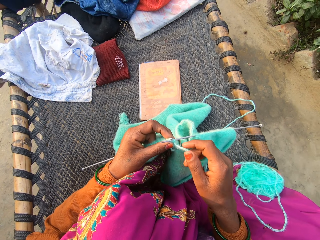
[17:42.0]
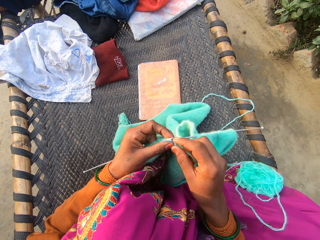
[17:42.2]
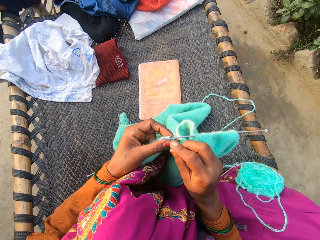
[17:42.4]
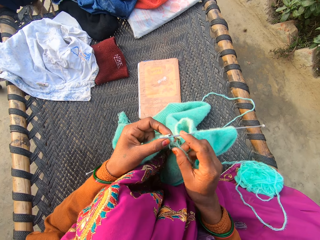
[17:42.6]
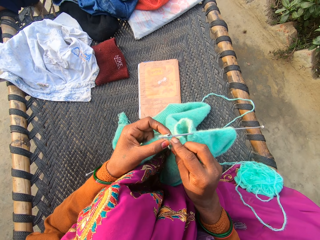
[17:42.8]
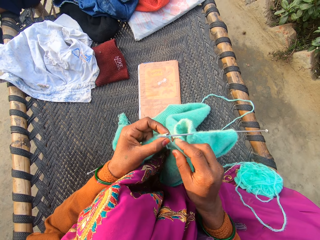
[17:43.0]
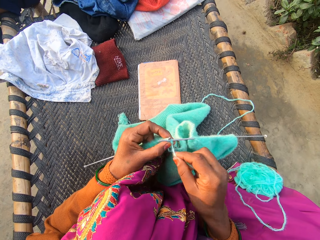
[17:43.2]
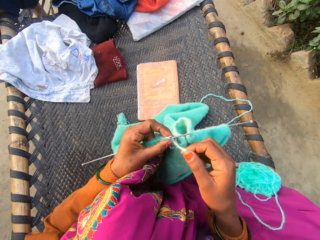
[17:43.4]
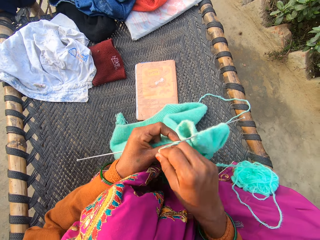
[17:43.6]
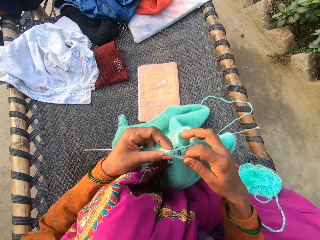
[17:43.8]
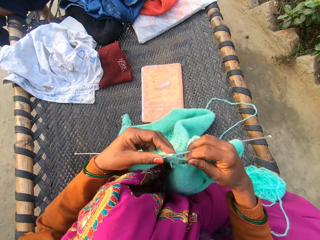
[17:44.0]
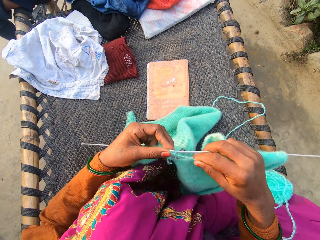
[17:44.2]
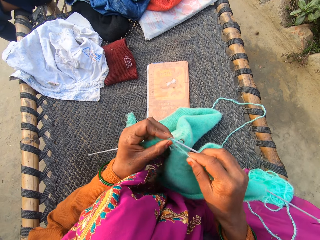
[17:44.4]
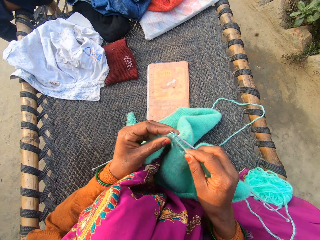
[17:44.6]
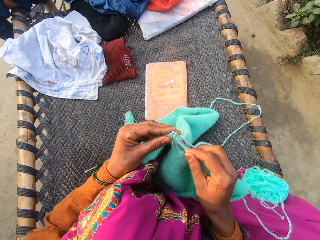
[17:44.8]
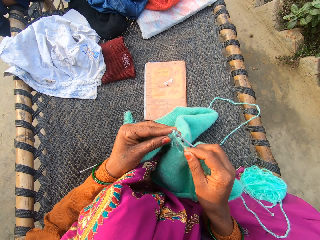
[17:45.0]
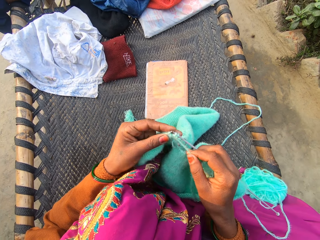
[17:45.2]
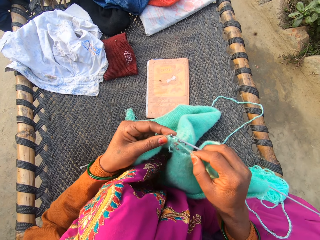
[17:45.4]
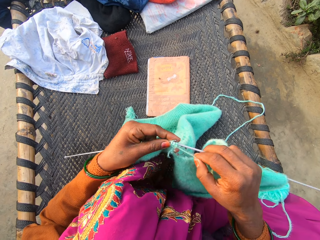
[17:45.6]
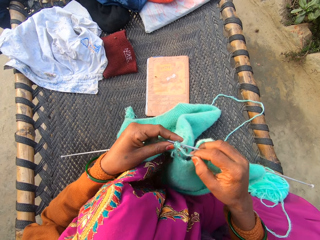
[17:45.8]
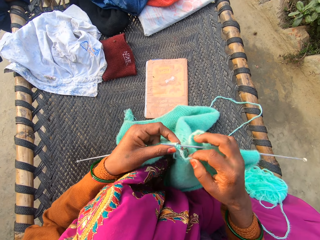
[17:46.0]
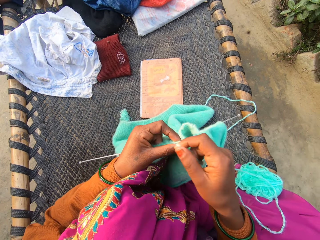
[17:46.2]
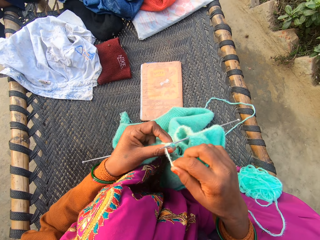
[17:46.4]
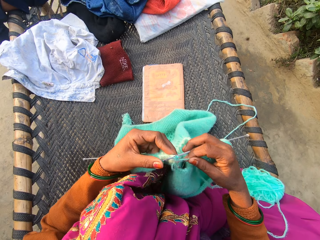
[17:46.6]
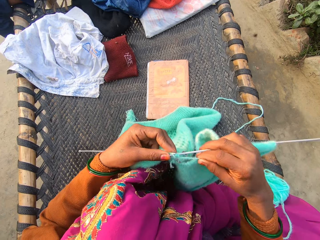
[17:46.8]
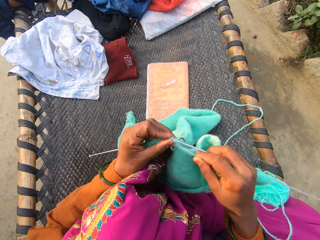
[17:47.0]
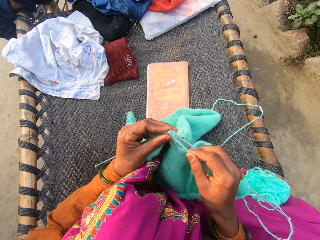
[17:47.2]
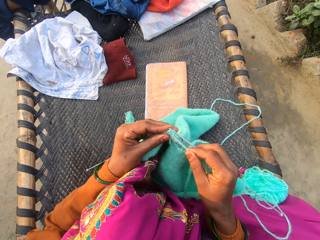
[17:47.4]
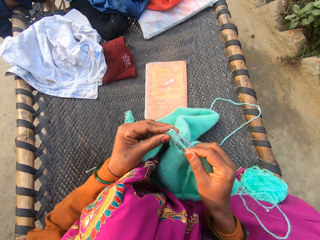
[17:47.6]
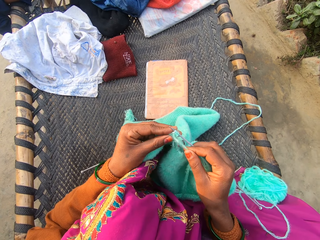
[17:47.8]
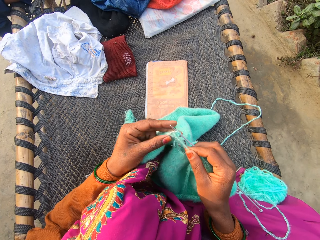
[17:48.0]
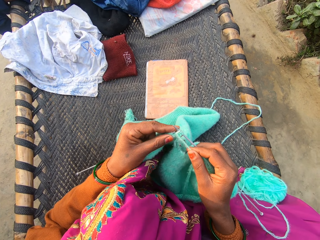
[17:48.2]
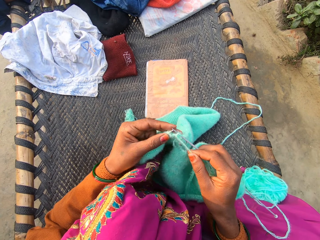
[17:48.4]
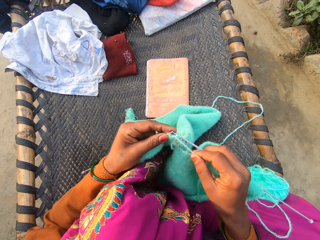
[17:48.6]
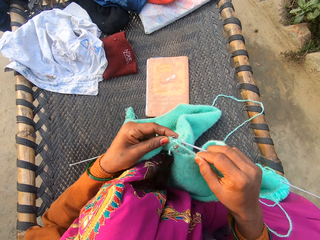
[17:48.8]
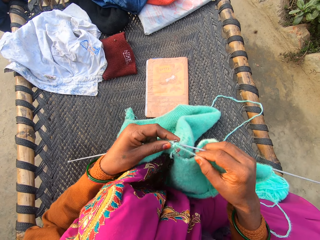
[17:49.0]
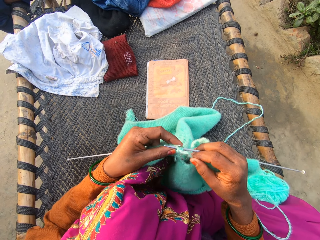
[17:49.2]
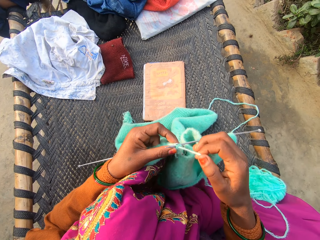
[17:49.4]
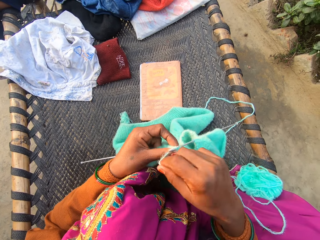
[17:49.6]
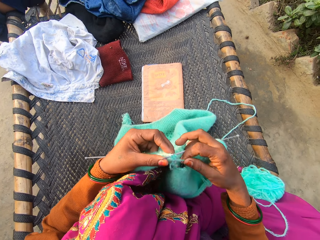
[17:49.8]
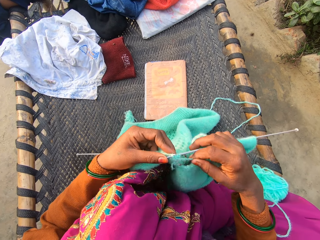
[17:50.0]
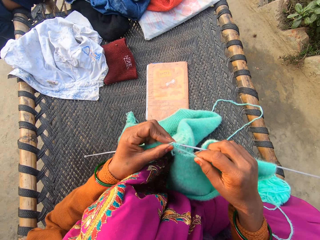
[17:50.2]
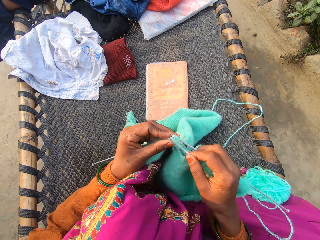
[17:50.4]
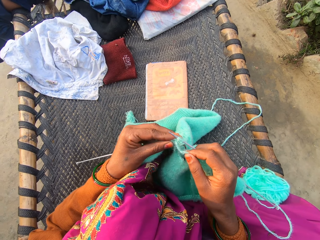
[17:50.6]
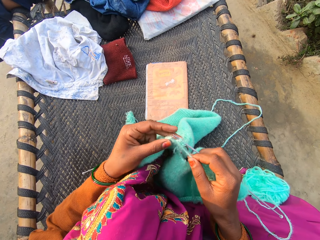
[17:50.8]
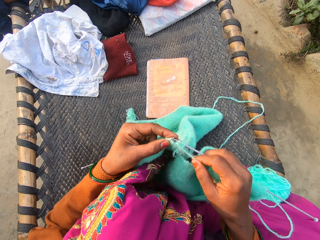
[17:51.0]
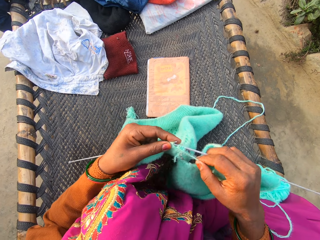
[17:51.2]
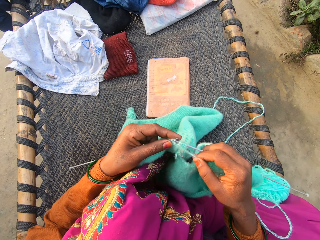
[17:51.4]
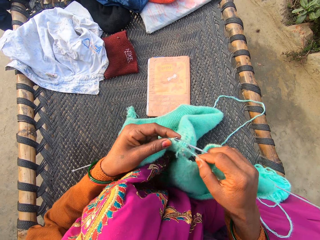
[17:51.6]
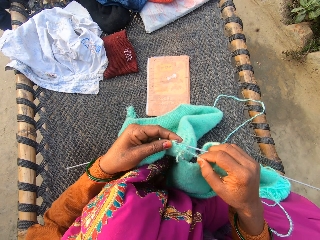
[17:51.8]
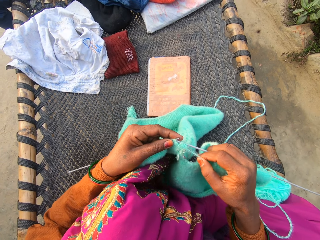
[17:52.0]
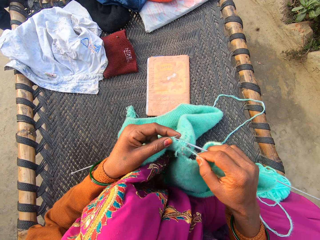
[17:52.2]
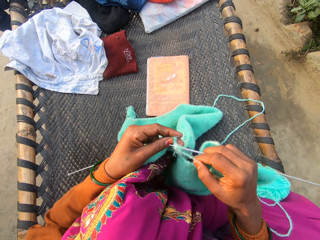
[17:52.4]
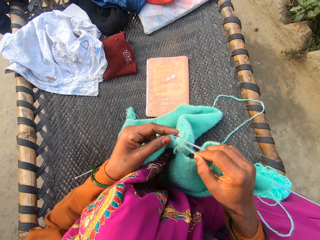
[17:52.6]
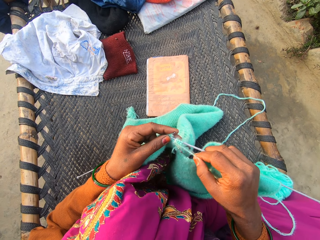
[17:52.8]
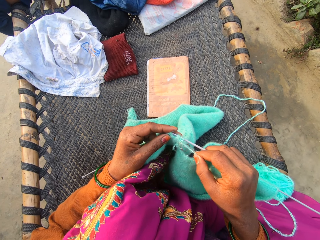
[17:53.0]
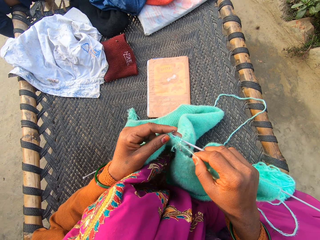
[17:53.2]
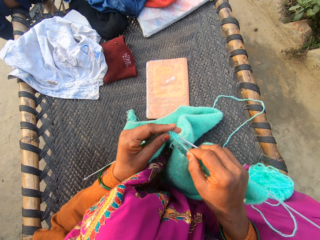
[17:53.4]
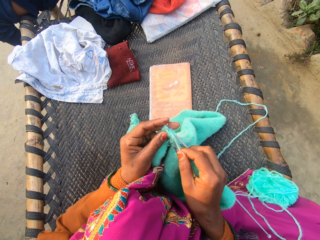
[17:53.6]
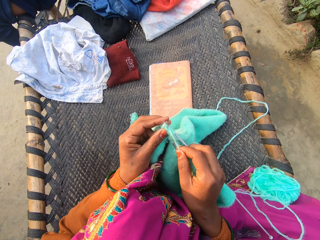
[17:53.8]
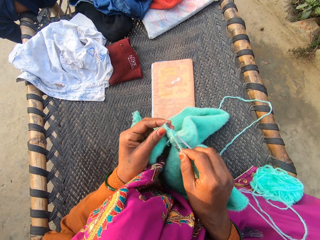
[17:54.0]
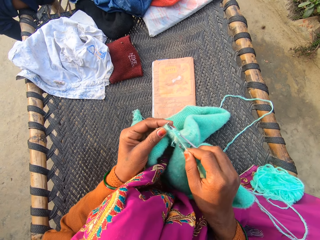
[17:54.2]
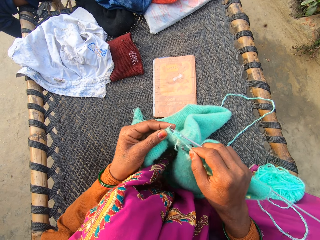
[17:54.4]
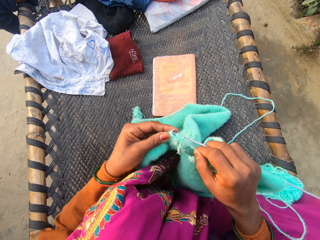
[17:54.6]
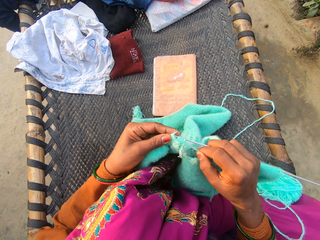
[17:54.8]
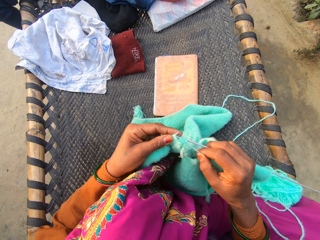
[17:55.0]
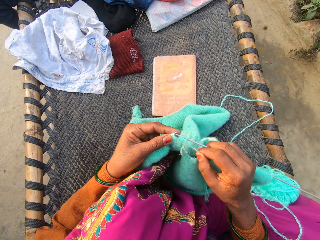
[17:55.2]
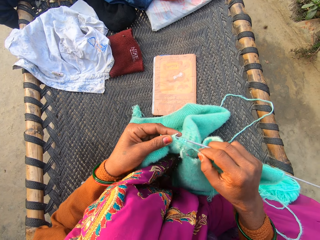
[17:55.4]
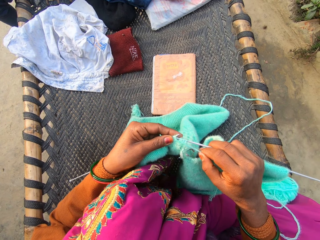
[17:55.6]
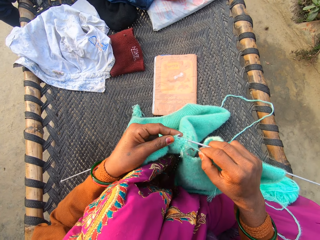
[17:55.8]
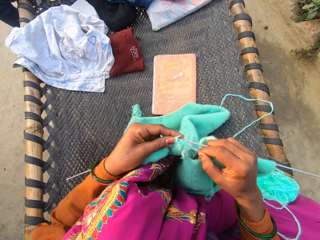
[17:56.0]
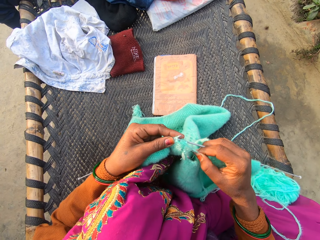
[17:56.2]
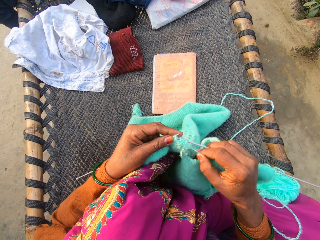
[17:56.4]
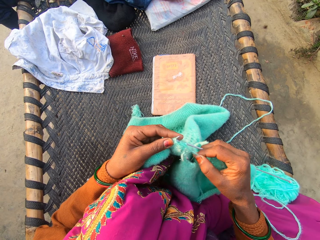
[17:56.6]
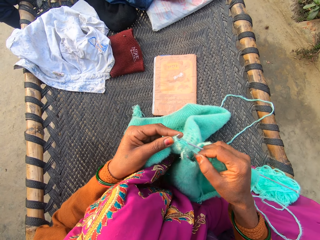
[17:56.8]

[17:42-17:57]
The camera wearer moves the thread. They weave the fabric. They move the thread. They weave the fabric. They talk to a man on the rattan mat. They move their hand.

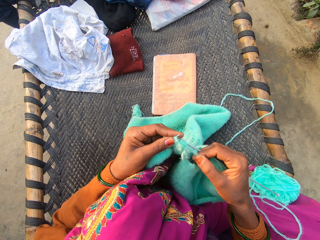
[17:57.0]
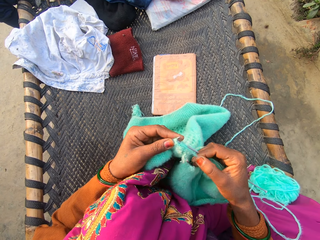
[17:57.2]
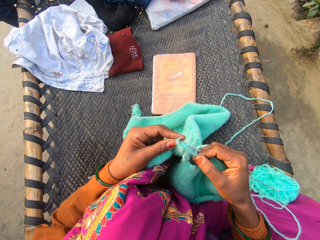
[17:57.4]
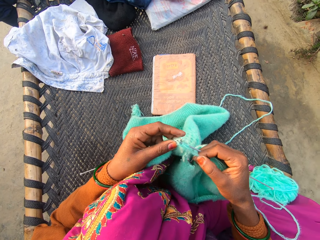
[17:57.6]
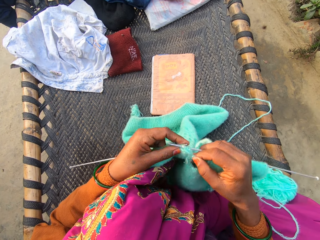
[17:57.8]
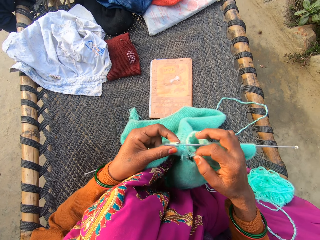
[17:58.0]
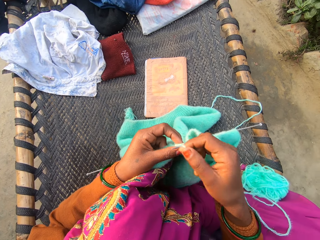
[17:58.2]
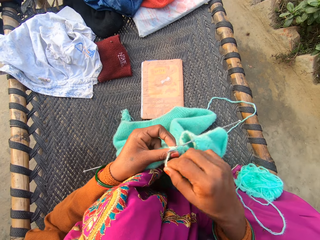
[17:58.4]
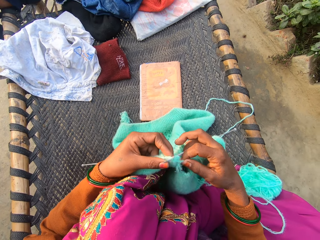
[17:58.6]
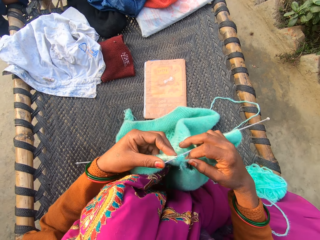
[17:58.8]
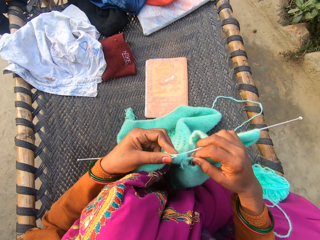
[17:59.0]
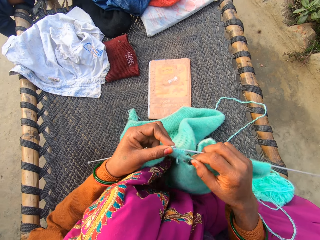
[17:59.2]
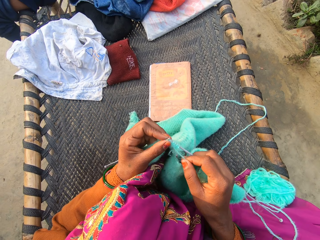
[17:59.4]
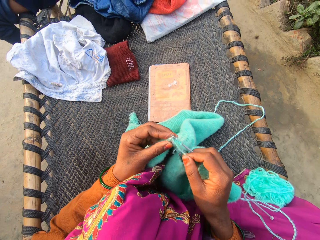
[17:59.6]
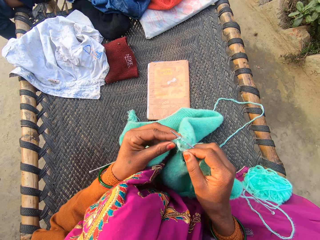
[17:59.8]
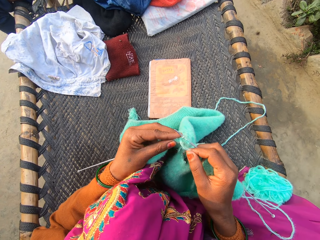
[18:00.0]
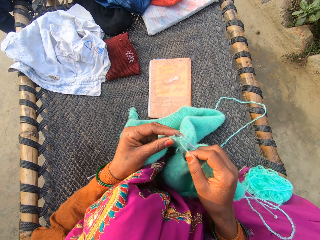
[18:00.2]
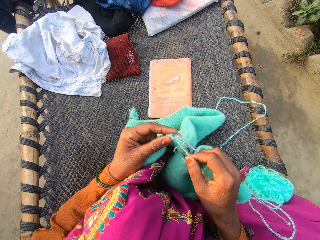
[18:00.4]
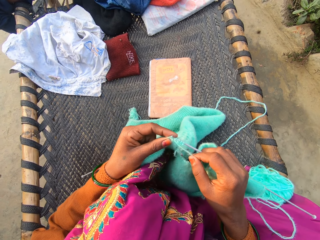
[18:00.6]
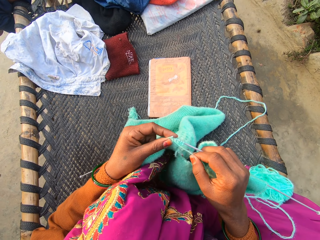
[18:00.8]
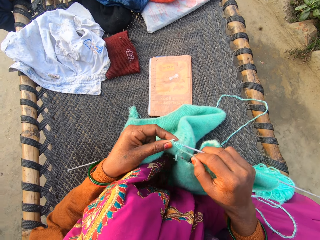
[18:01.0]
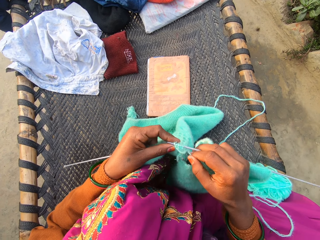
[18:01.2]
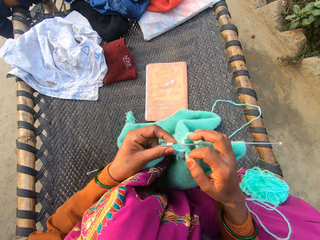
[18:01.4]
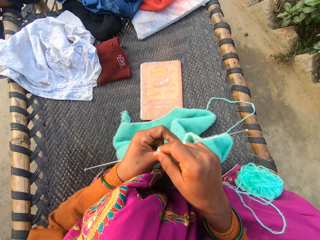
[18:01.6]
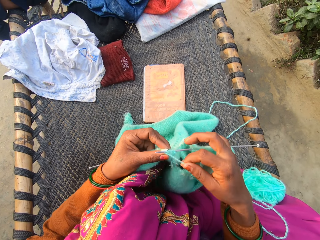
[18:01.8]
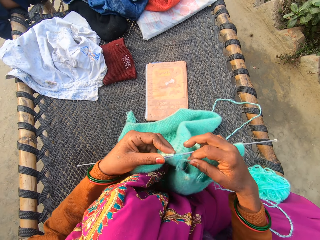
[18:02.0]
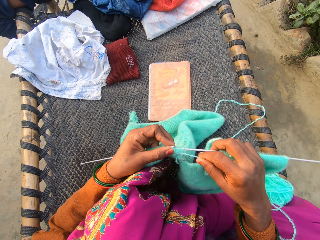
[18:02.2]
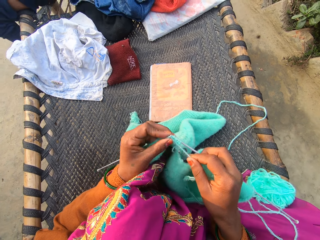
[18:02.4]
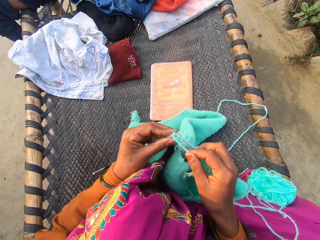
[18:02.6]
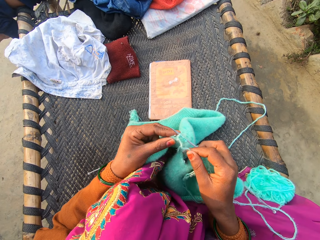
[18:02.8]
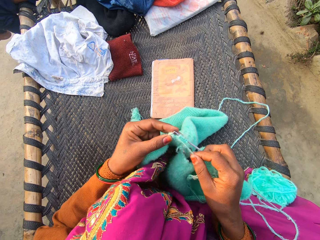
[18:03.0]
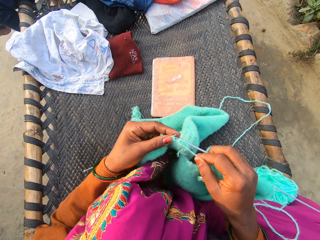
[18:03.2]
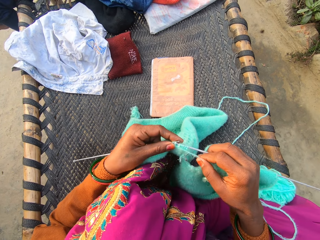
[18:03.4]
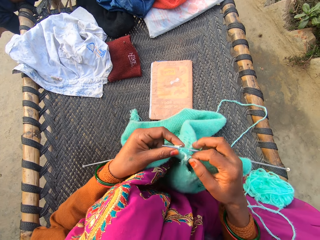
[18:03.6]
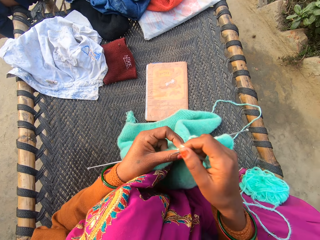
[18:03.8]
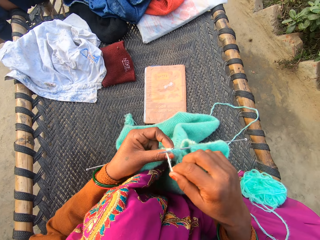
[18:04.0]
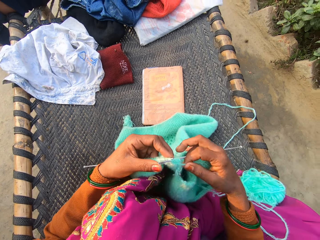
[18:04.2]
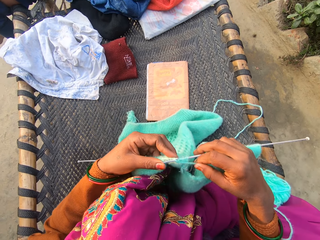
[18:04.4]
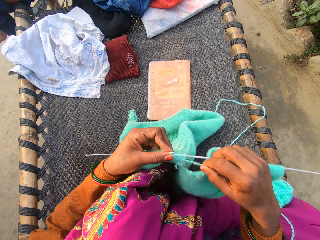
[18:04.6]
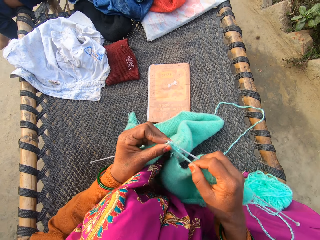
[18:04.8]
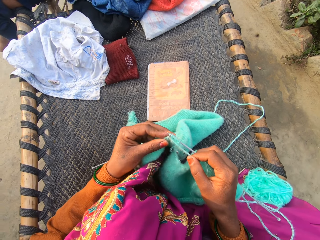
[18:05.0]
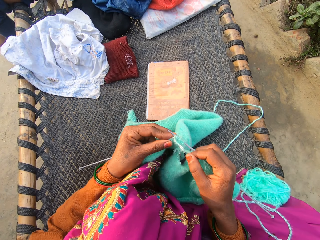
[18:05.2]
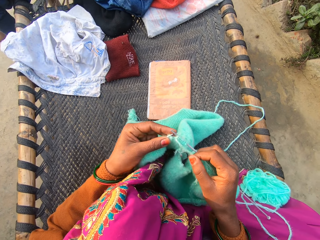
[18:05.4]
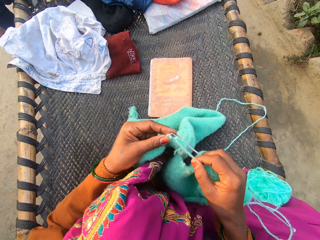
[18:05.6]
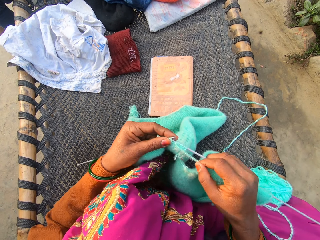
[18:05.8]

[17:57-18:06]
The camera wearer moves the thread. They weave the fabric. A person moves the leg. The camera wearer moves the thread.
